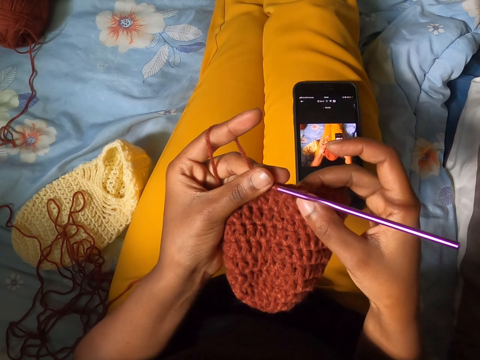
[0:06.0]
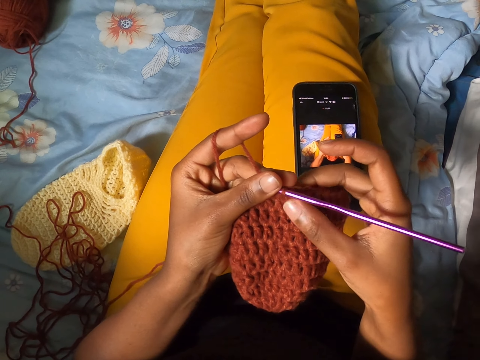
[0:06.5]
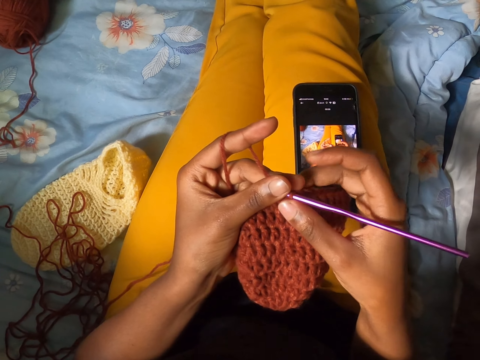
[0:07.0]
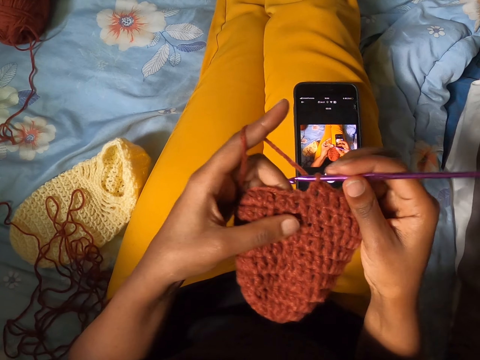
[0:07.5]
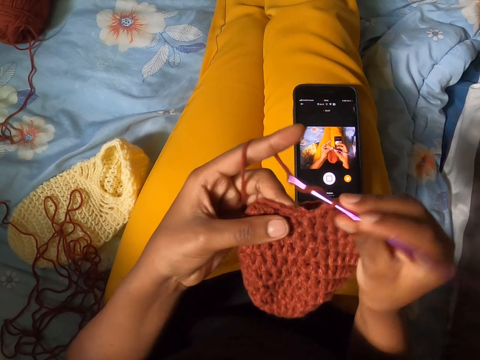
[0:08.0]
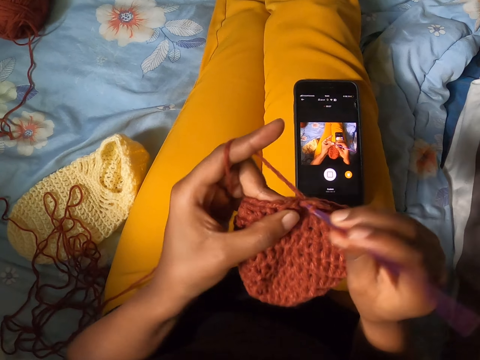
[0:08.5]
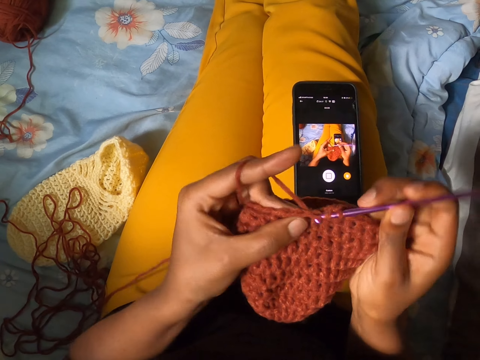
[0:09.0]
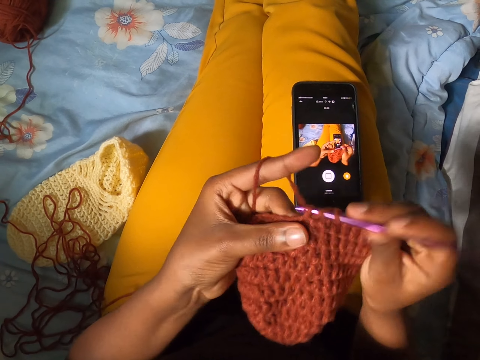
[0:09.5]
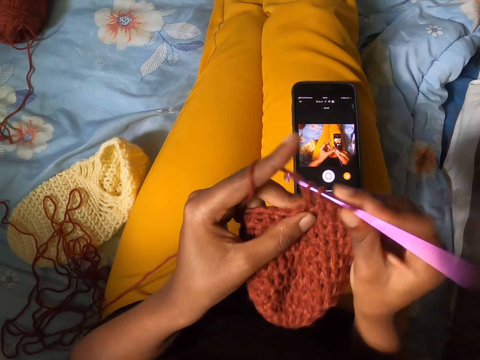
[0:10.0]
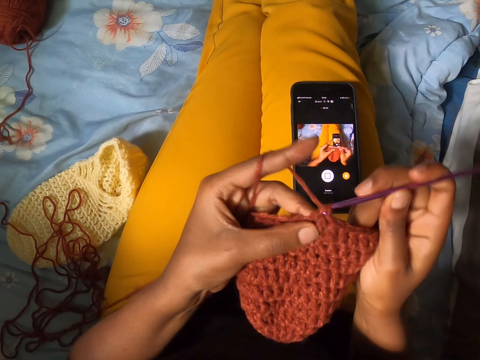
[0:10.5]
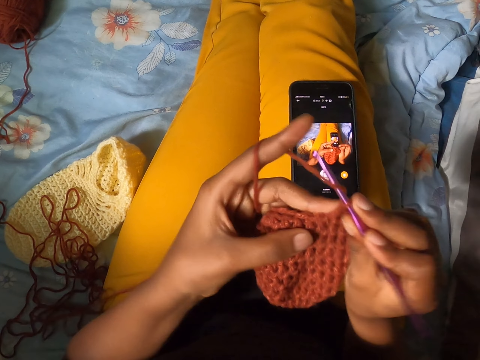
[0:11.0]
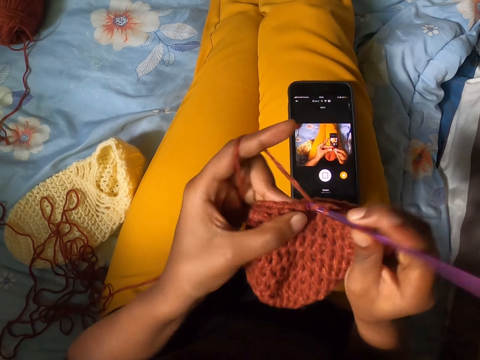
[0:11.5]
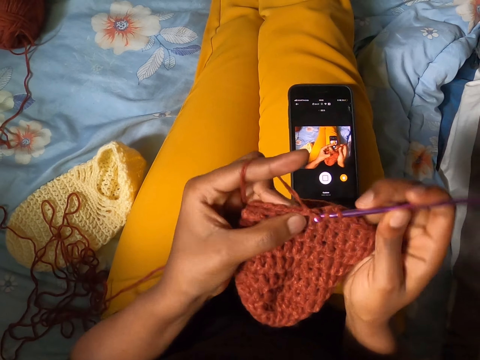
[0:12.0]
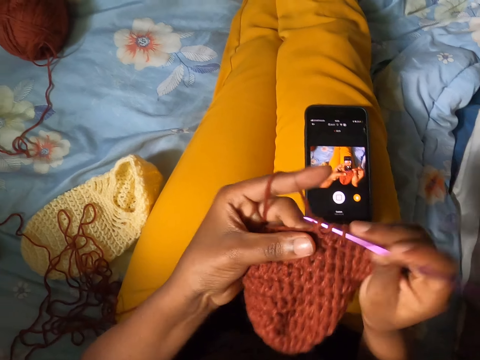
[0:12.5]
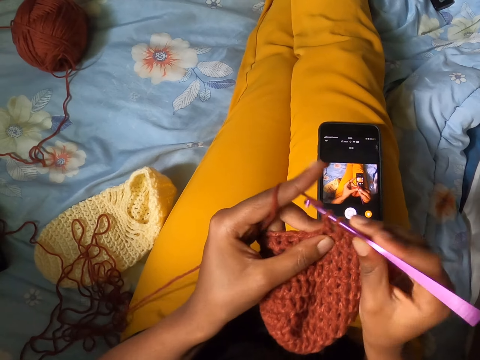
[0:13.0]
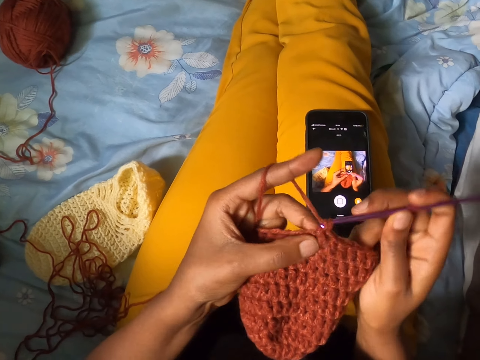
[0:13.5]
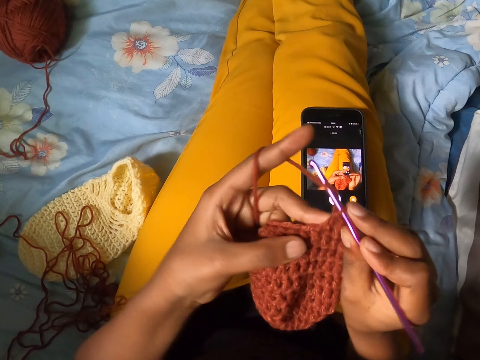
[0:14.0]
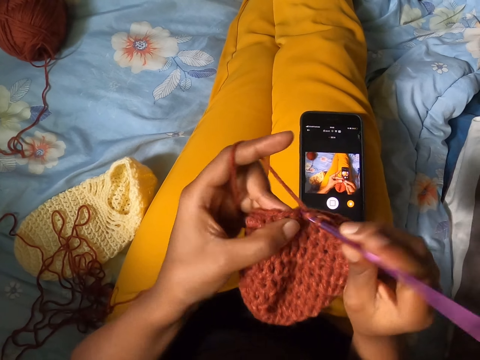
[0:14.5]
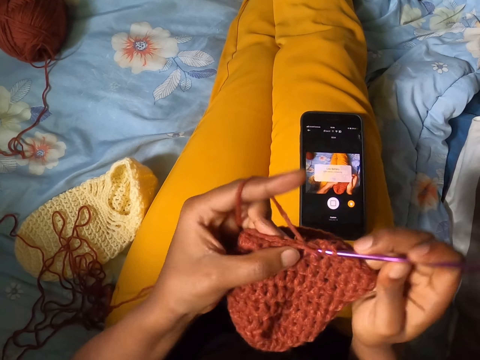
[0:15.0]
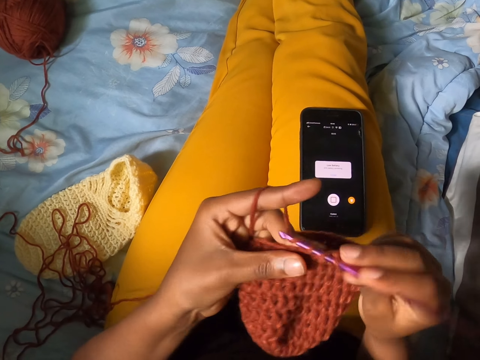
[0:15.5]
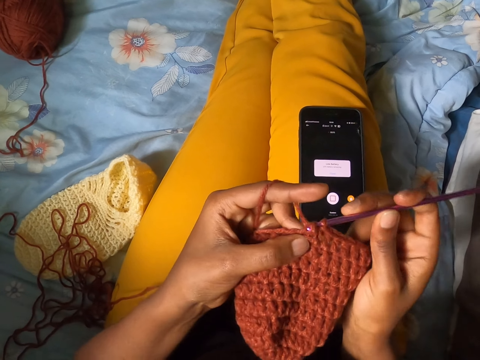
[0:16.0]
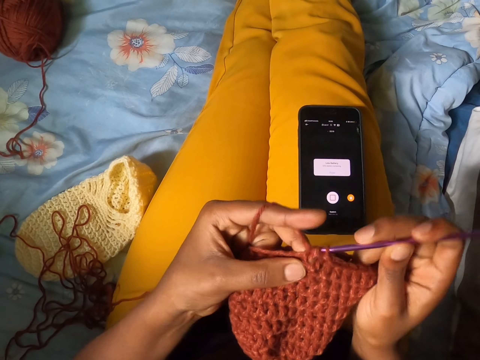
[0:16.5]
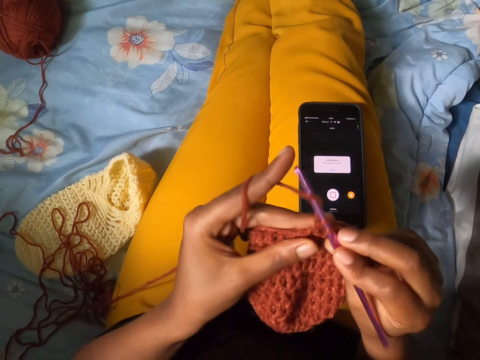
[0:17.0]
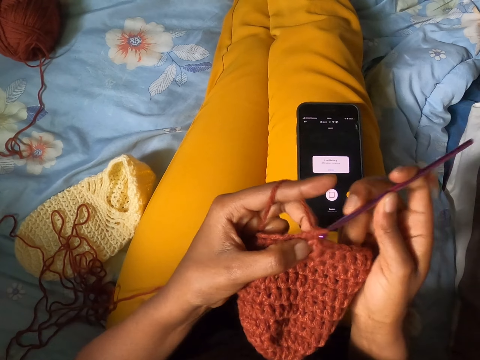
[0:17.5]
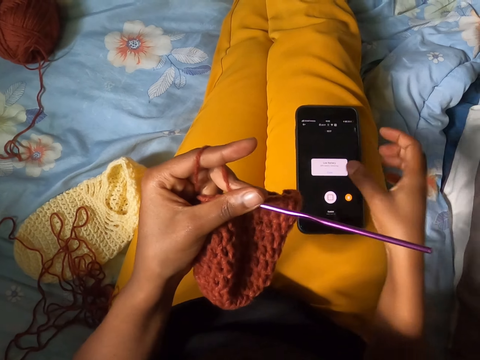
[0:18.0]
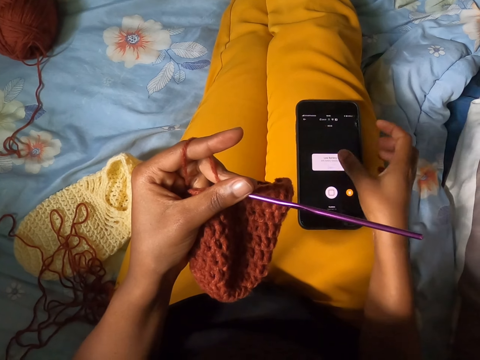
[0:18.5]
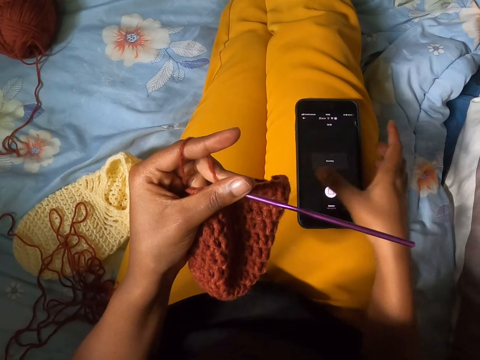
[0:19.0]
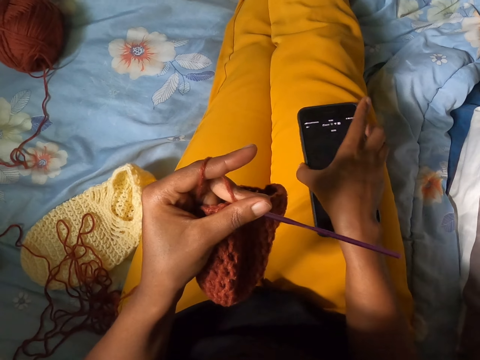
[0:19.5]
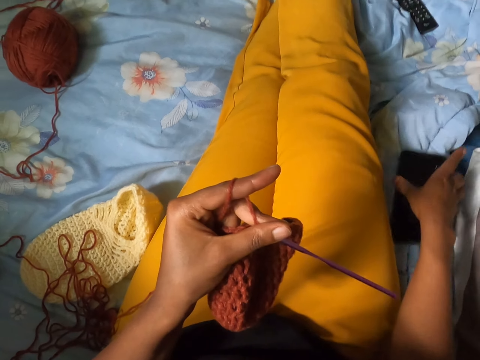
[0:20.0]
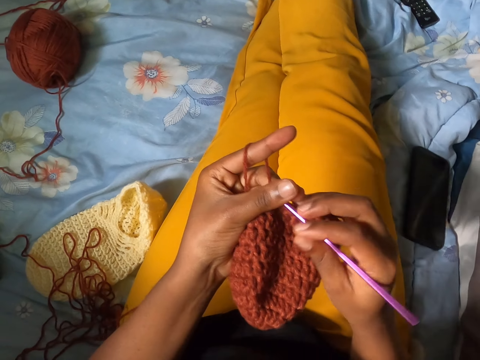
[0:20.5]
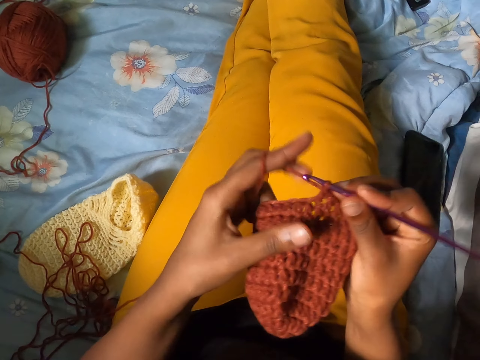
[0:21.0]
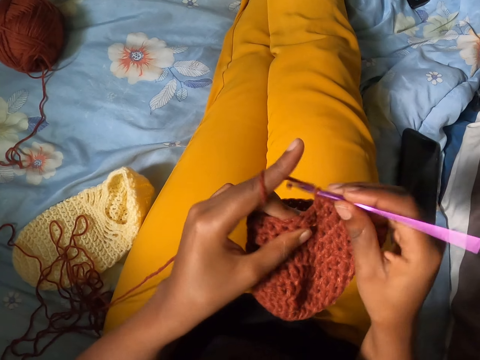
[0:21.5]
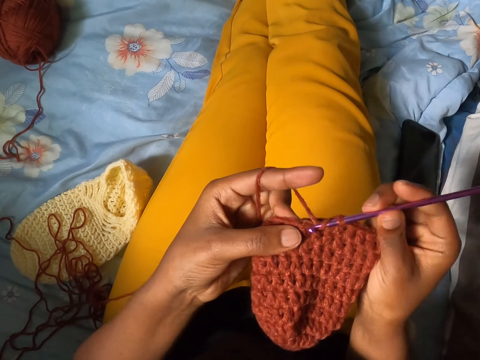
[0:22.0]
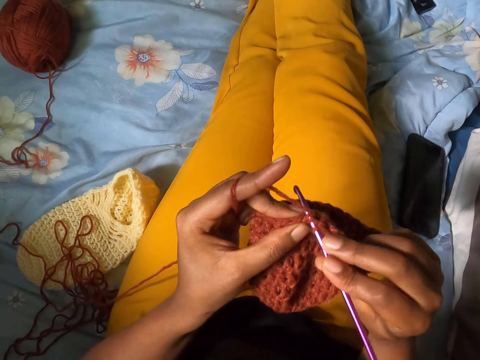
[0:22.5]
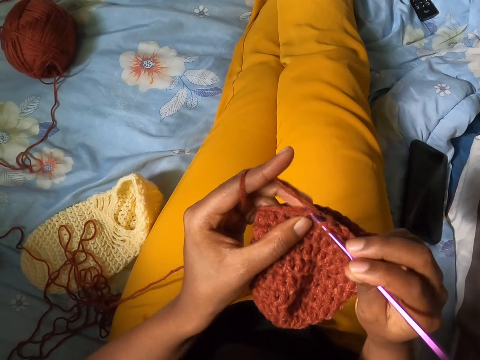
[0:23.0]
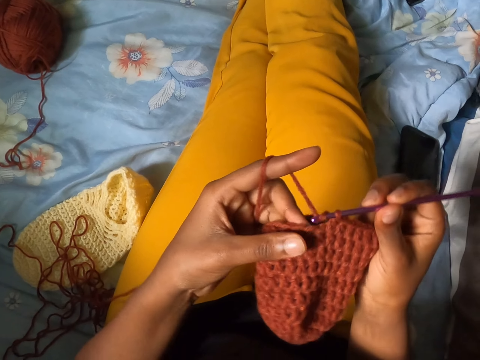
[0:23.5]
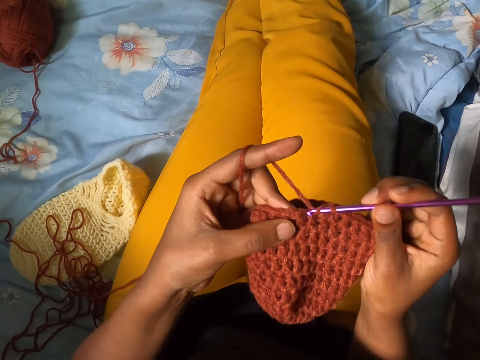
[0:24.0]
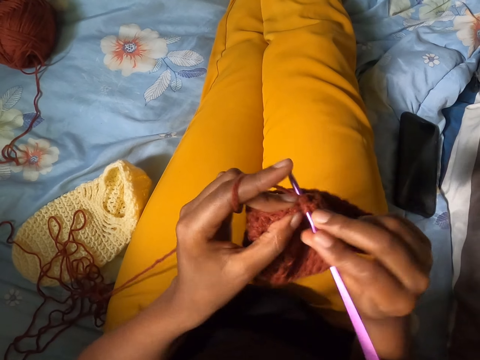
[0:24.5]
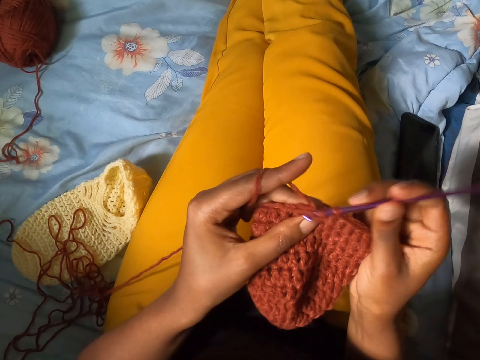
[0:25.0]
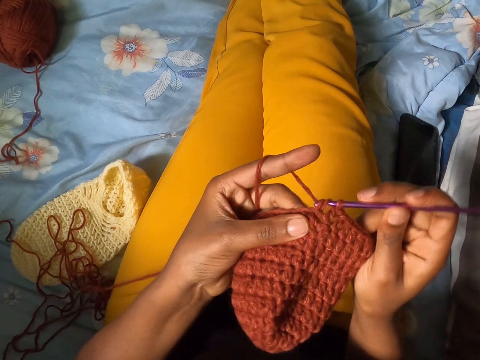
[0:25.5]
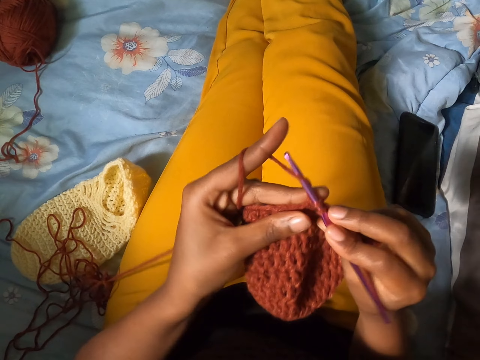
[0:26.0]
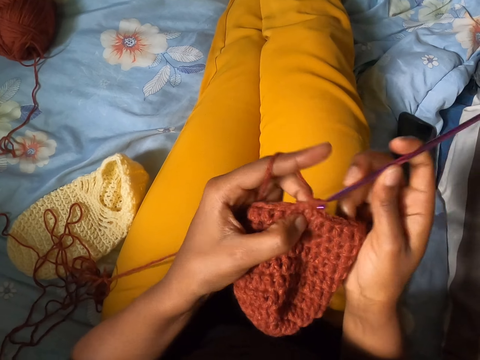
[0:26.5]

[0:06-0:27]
The camera wearer holds the crochet pin in her right hand. She crochets a fabric with both hands. She holds the crochet pin with both hands. She uses a phone. She taps on the screen of the phone. She picks up the phone with her right hand. She drops the phone in her right hand. She holds the crochet pin in her right hand. She crochets the fabric with both hands.

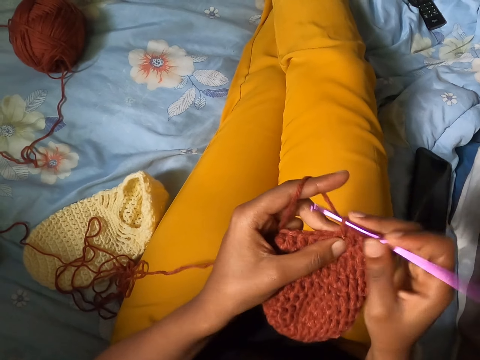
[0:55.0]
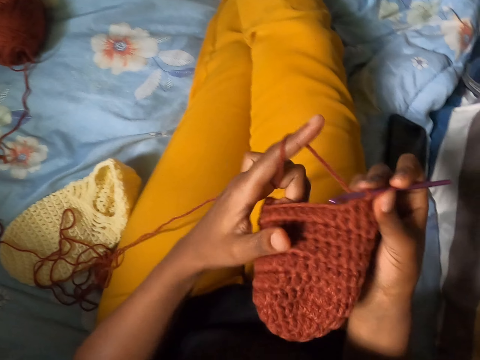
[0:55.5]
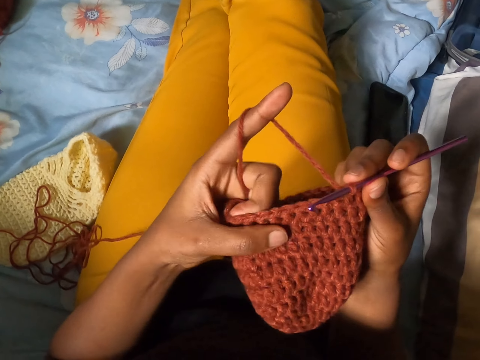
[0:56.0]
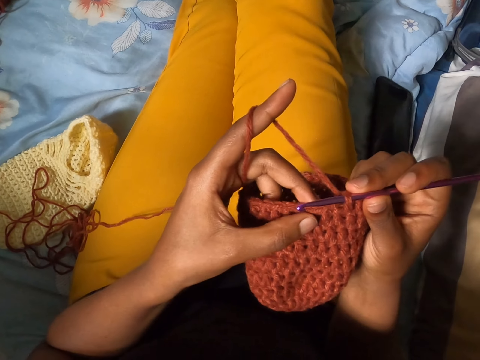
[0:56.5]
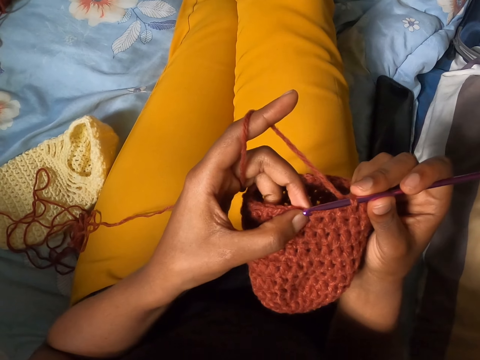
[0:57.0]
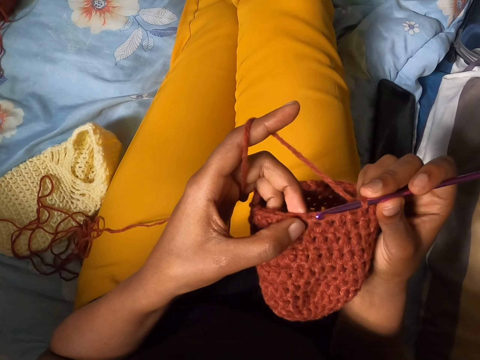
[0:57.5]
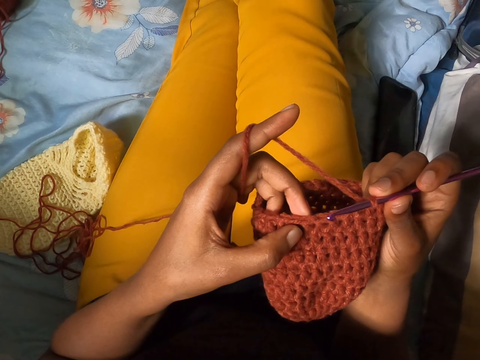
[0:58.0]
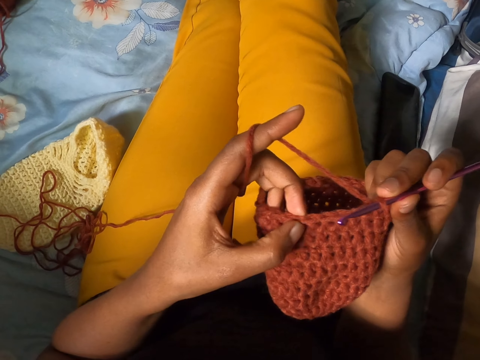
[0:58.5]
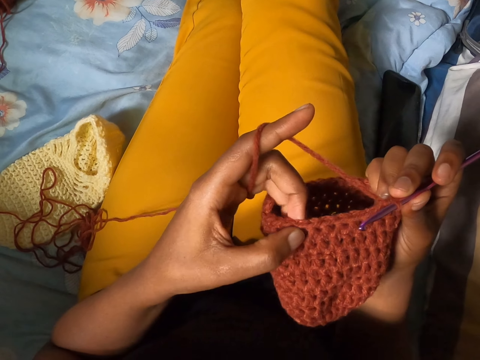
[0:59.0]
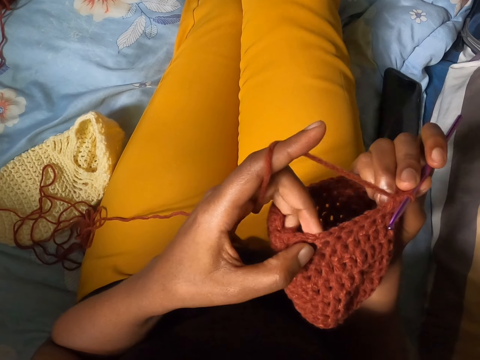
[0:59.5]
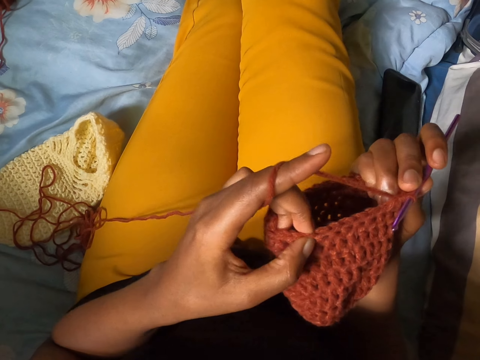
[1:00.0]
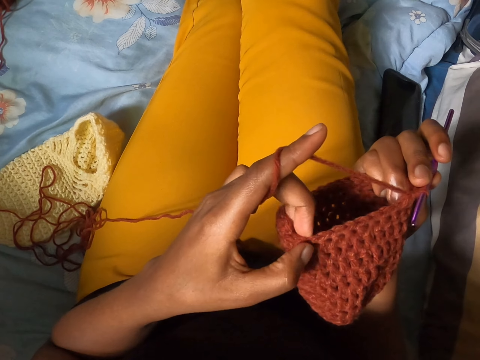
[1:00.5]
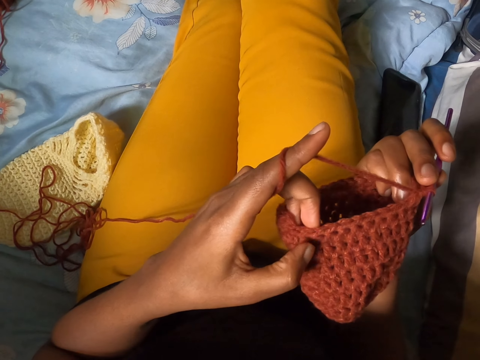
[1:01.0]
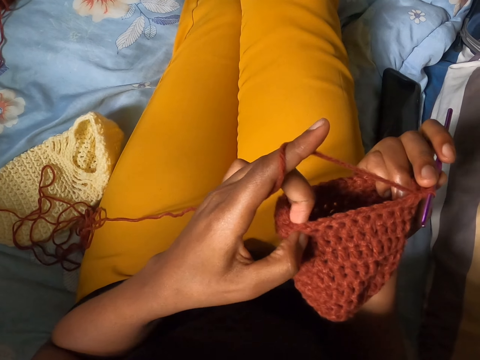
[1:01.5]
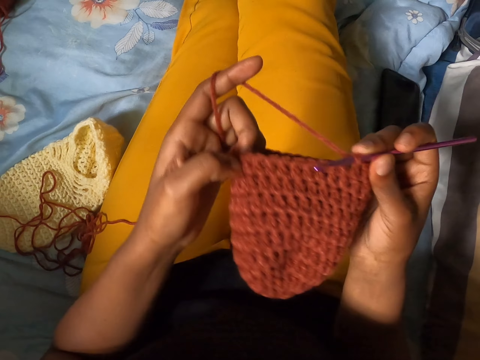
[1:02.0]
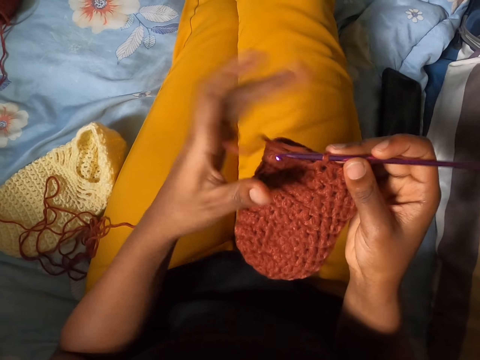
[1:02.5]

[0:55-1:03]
The camera wearer counts the number of stitches with her left hand. She touches the fabric.
